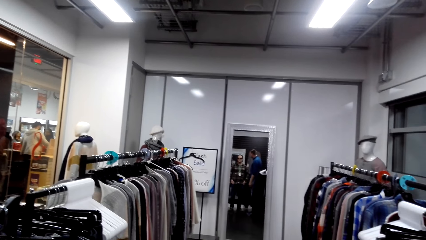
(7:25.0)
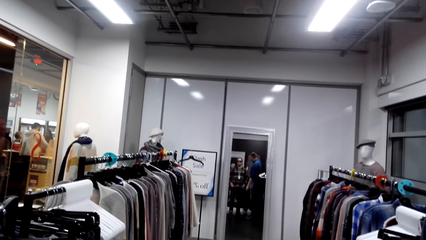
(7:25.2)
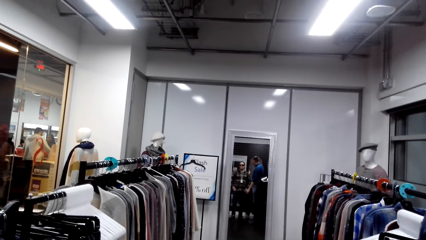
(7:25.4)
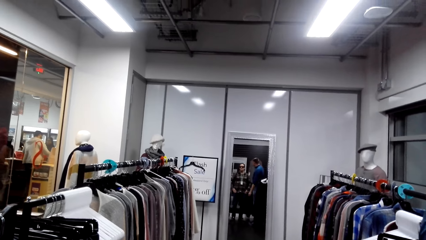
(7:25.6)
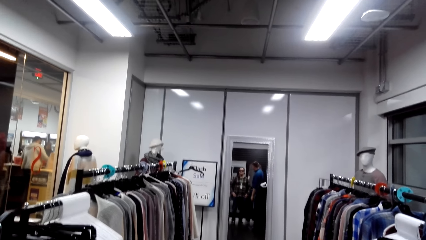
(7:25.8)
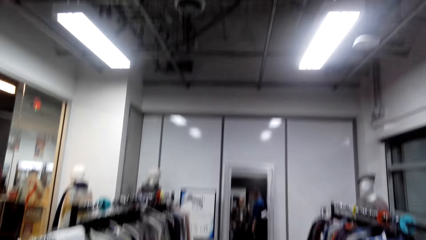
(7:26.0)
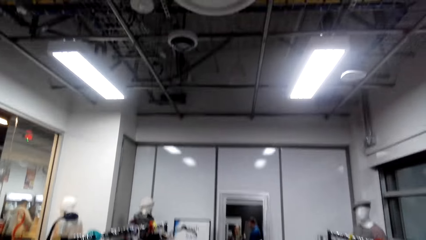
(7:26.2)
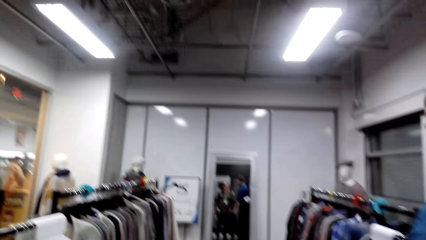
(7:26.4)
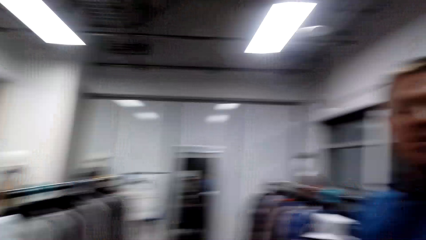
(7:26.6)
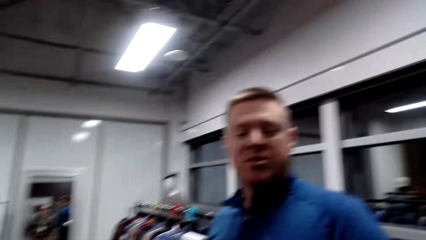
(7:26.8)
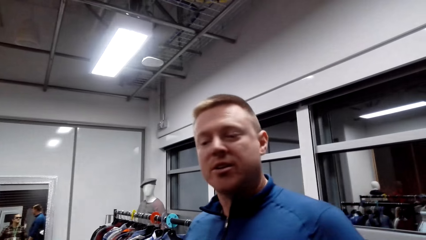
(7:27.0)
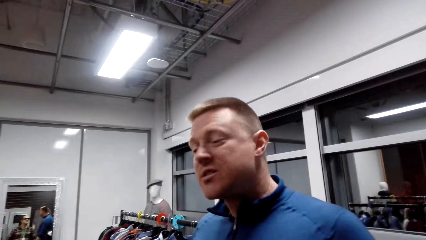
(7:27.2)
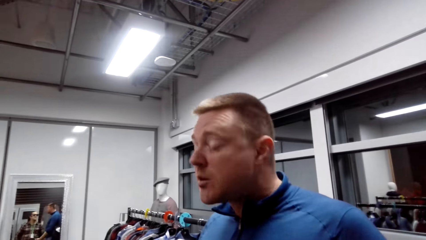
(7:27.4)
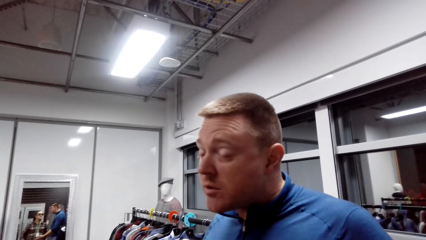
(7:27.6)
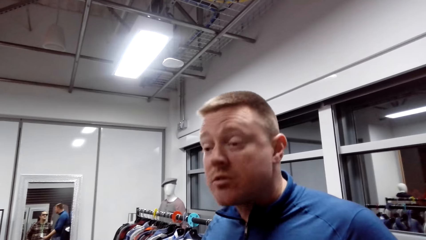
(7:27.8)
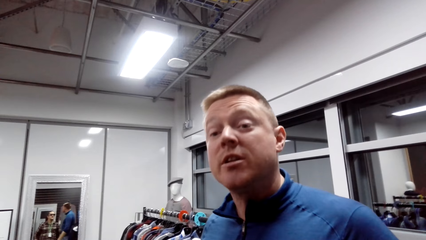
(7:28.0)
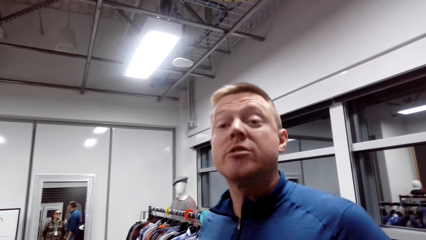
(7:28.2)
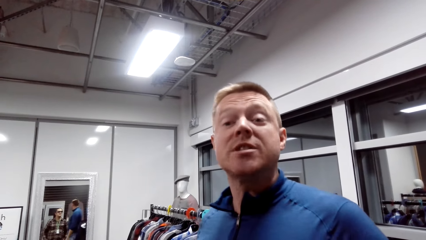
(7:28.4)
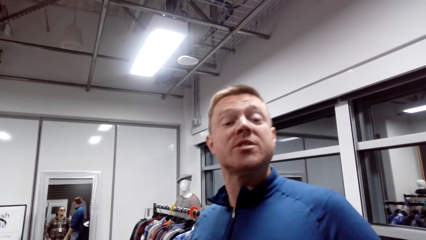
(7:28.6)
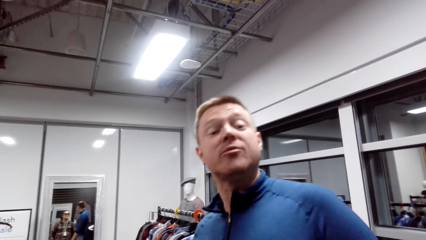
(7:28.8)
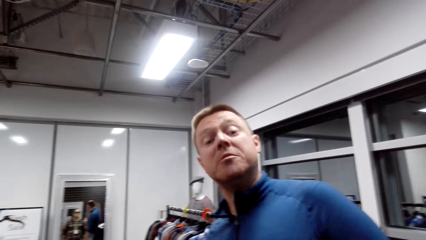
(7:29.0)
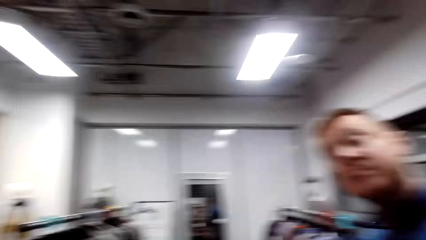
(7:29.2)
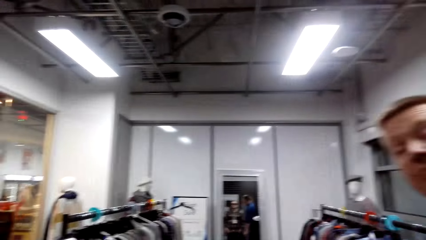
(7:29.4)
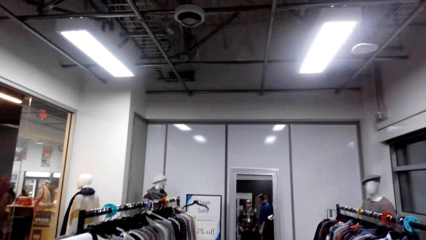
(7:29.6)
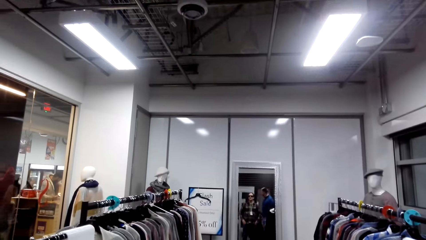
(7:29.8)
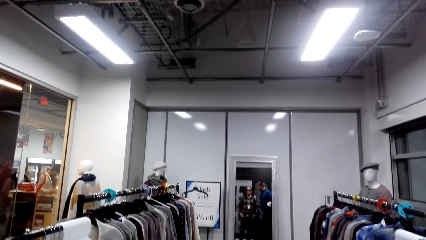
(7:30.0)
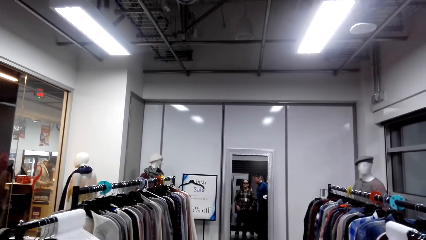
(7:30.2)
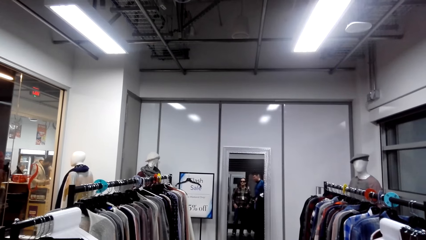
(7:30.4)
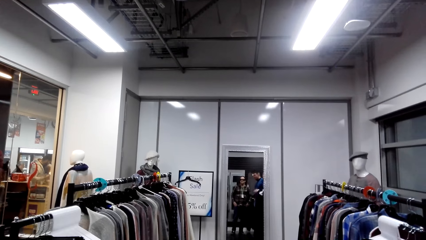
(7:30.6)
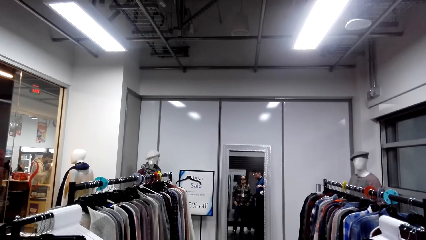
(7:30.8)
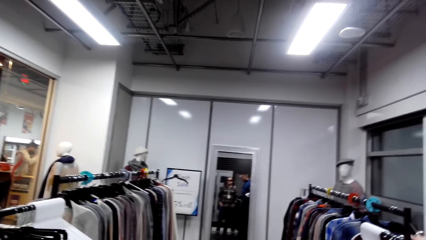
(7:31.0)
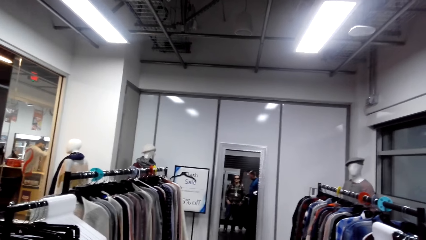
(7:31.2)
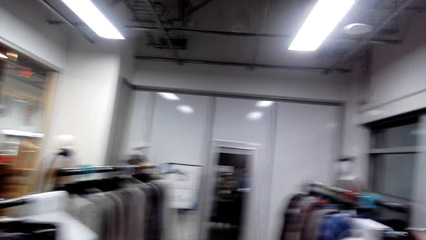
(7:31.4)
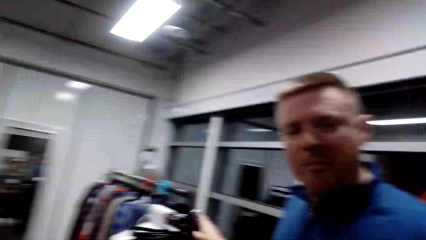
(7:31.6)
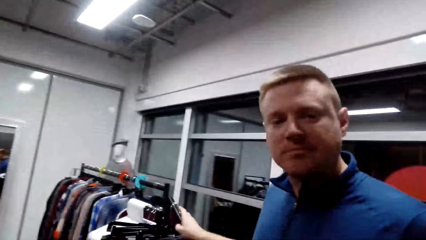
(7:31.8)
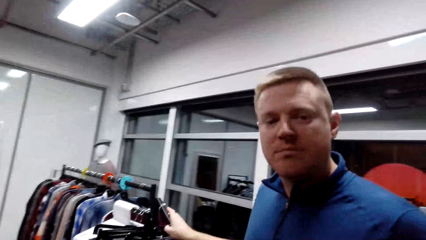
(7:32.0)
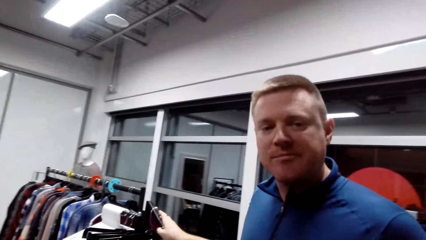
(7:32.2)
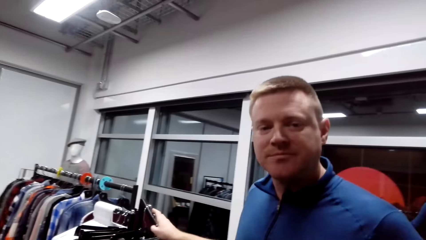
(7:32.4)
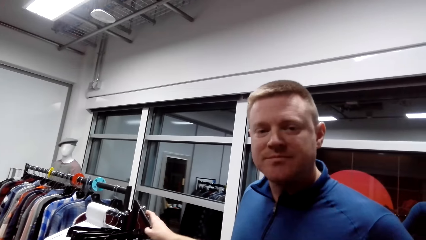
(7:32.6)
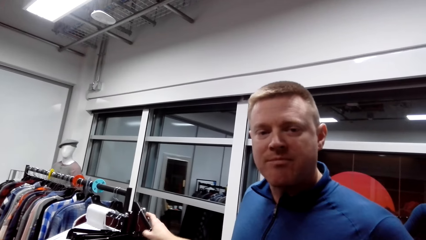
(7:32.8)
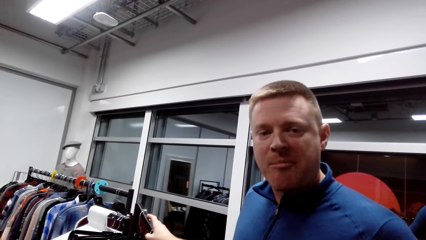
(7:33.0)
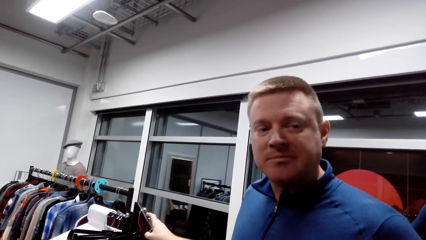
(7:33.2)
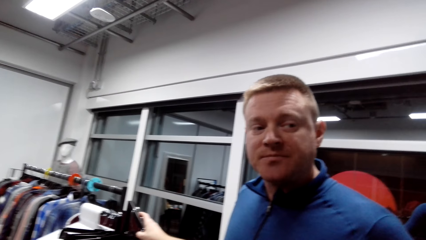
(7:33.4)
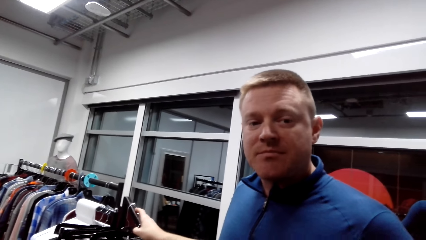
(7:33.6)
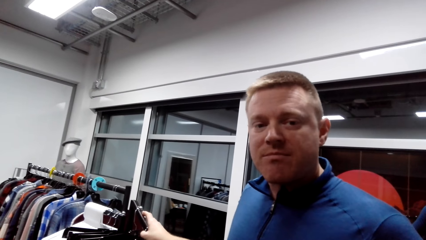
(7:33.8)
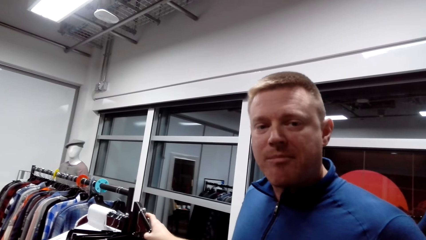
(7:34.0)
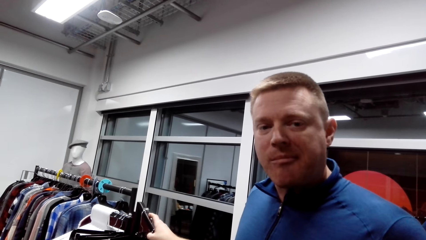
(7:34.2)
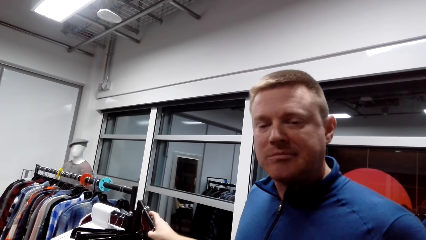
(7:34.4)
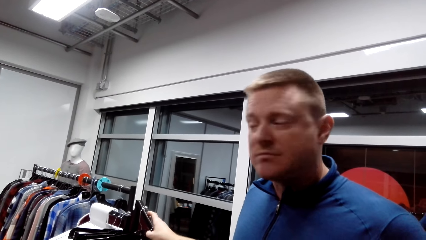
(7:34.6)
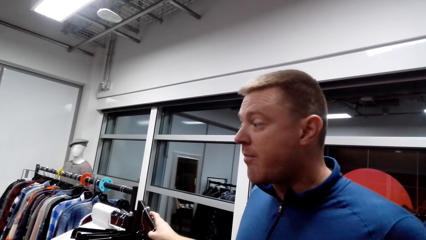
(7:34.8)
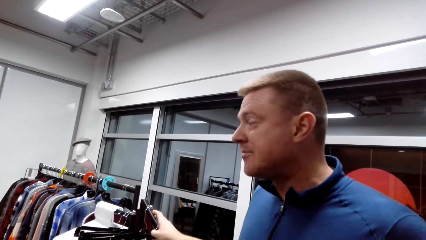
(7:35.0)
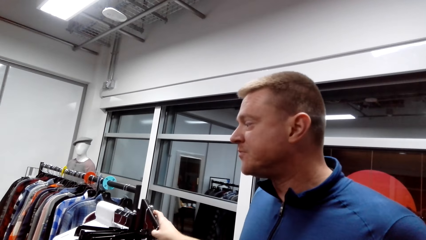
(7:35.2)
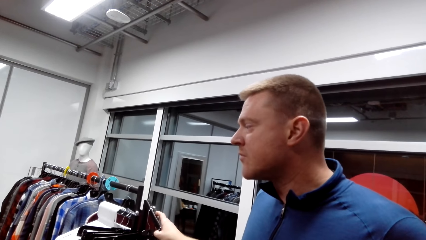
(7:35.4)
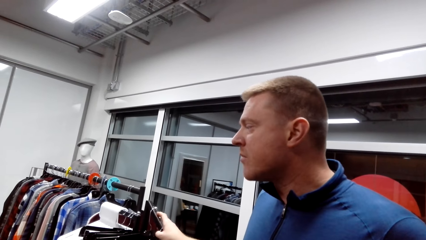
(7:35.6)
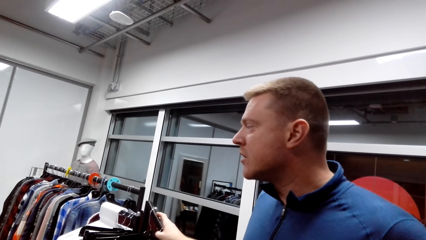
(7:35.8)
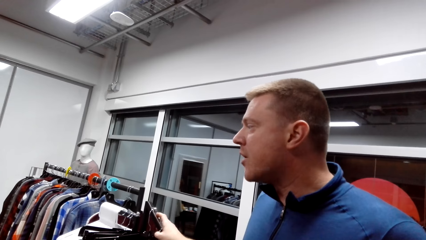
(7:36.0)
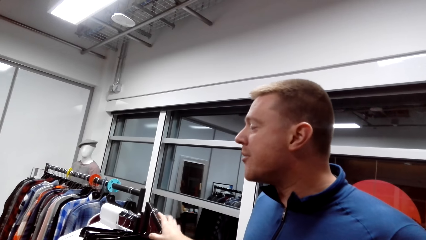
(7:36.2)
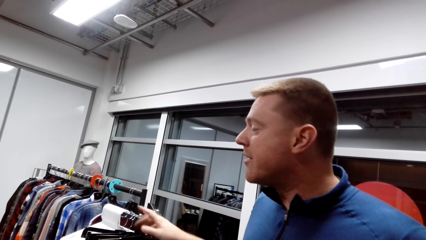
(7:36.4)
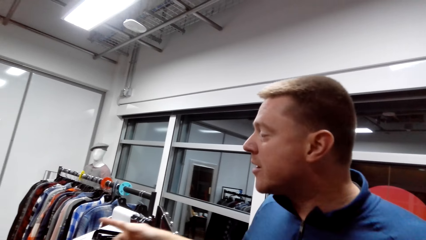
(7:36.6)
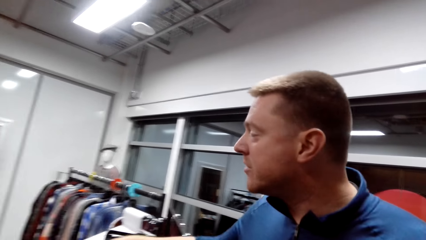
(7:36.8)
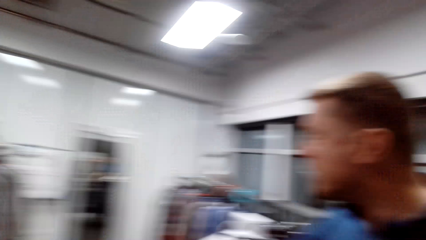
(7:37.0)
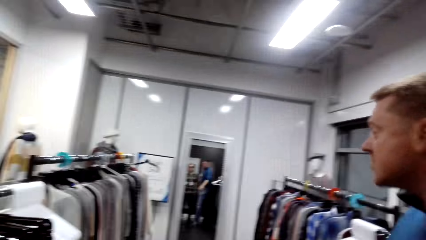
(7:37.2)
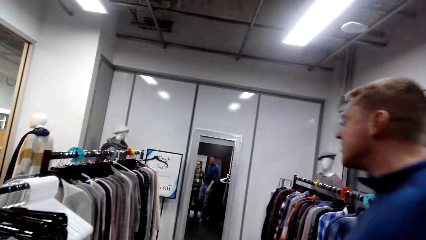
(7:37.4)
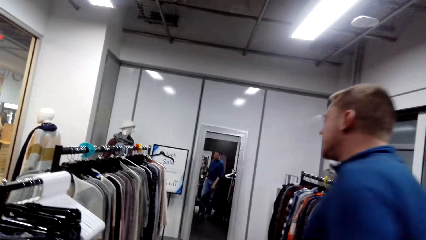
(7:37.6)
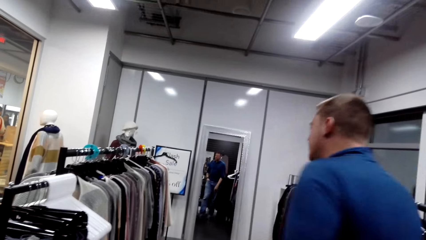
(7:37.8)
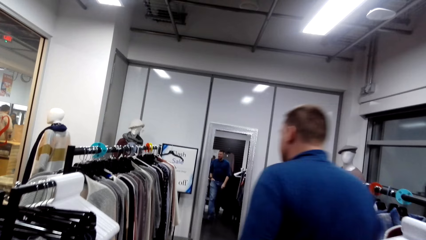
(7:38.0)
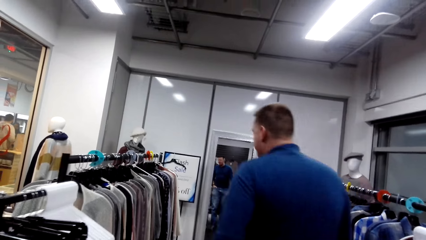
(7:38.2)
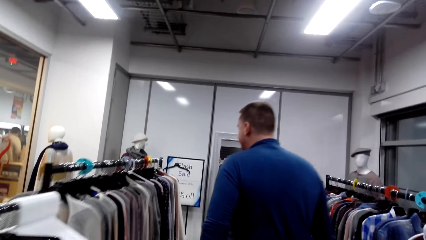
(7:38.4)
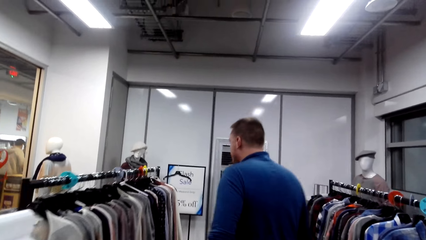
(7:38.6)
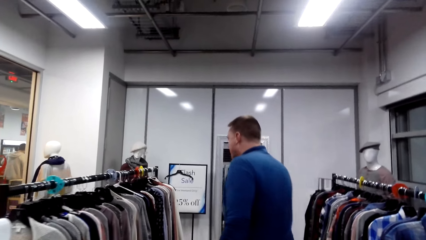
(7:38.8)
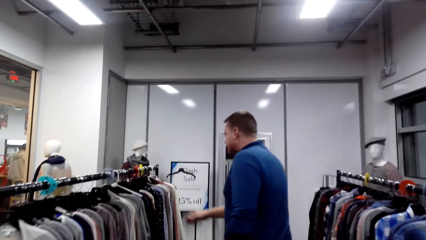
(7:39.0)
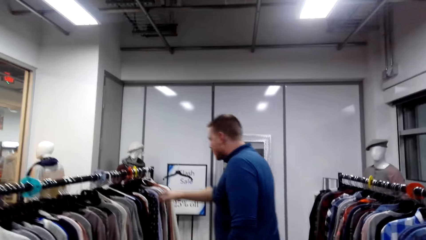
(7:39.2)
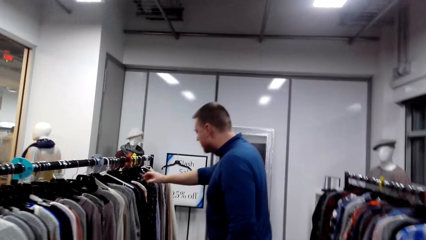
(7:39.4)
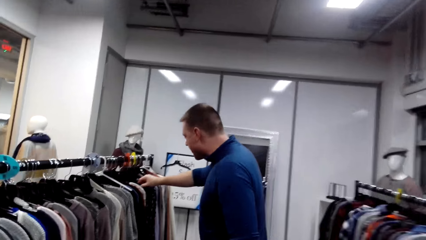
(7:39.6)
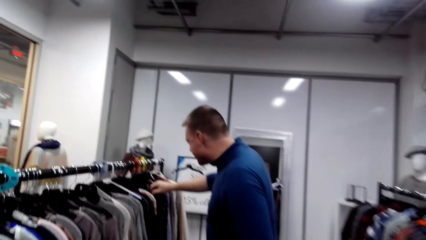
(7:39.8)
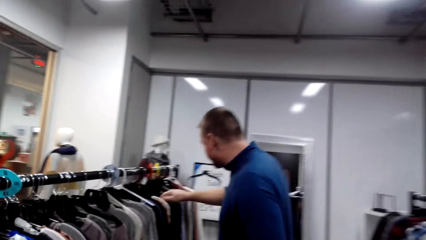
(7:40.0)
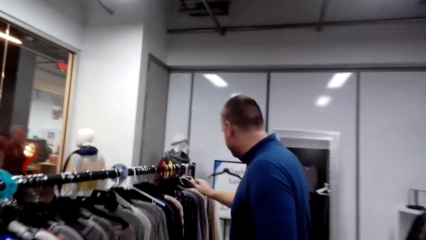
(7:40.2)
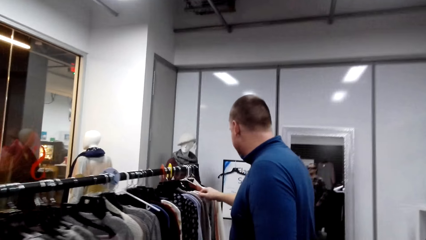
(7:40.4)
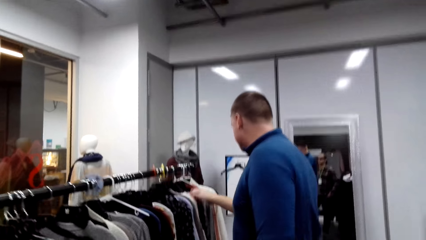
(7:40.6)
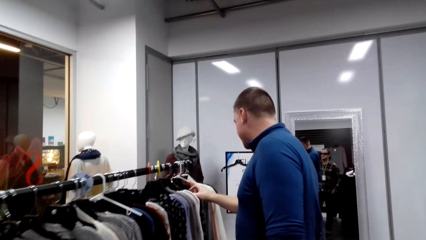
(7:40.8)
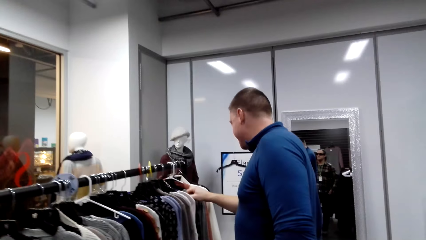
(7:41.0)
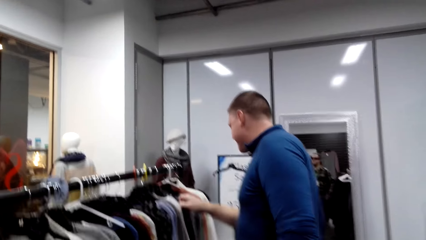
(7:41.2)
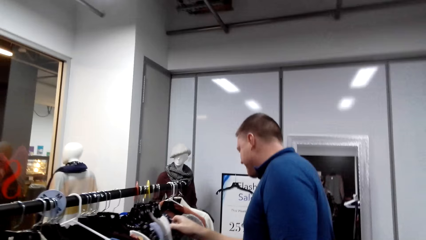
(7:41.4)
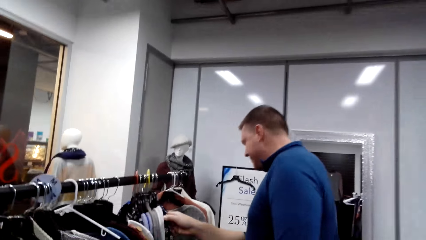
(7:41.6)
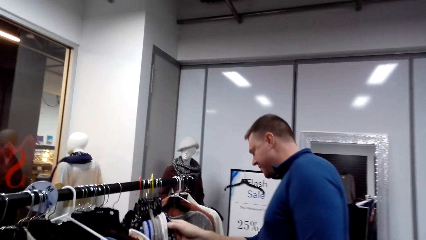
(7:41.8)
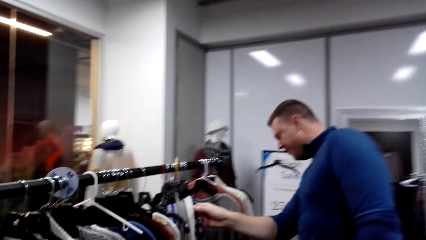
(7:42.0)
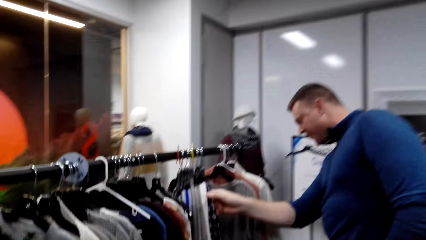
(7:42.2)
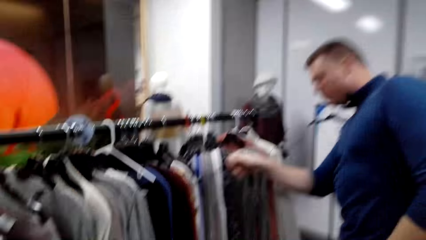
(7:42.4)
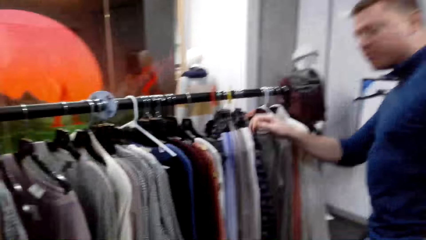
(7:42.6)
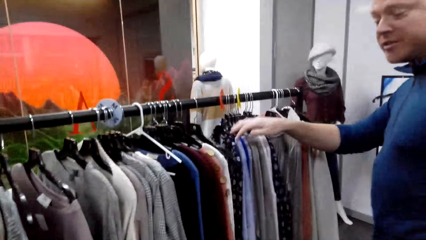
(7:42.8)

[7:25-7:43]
A man talks to the camera wearer. The camera wearer looks around the boutique. The man holds the clothes rack. The camera wearer communes with the man. The man pulls his hand off the cloth rack and walks around the boutique. The camera wearer walks around the boutique. The man looks at the sweaters, takes the cloth and pushes the sweaters aside.
